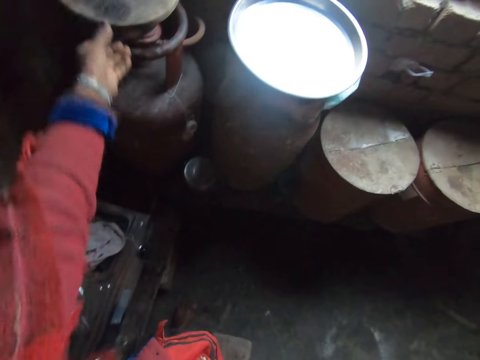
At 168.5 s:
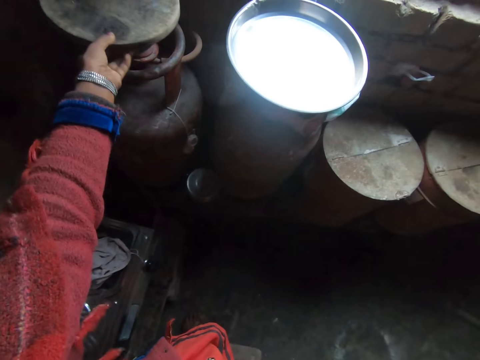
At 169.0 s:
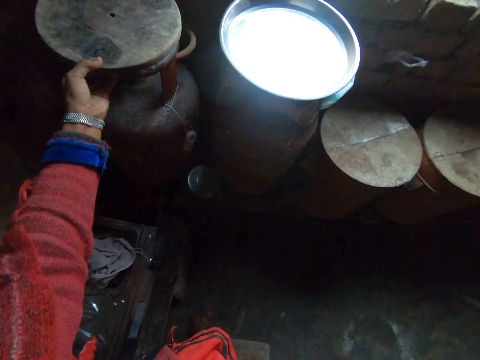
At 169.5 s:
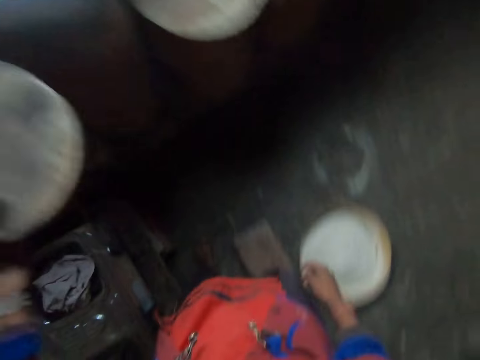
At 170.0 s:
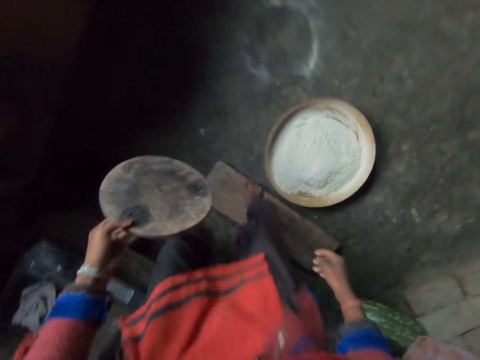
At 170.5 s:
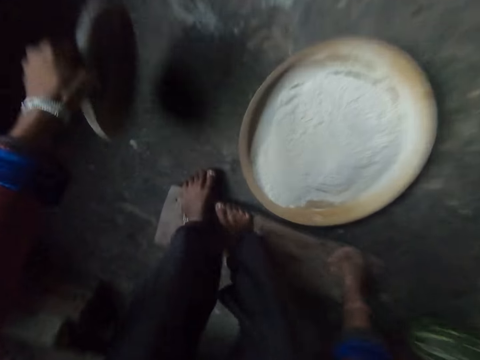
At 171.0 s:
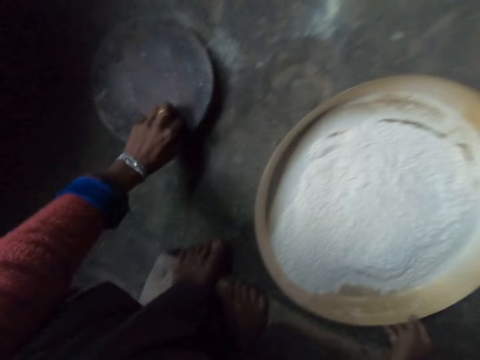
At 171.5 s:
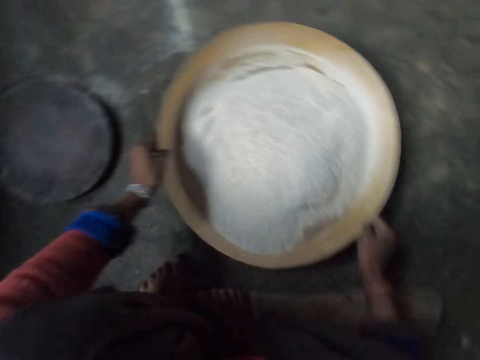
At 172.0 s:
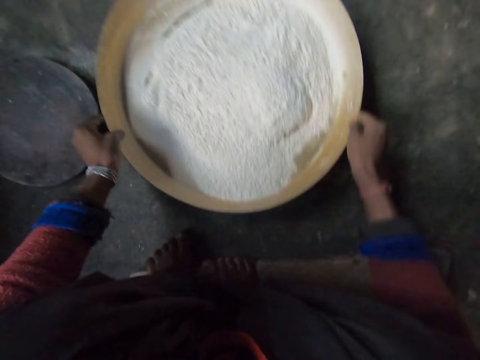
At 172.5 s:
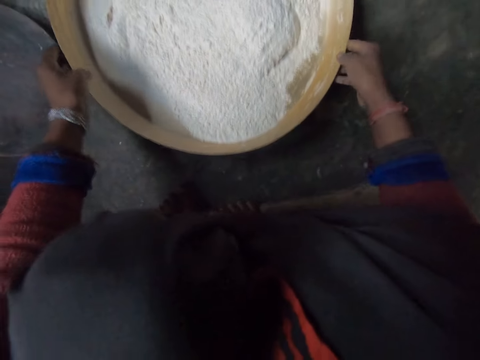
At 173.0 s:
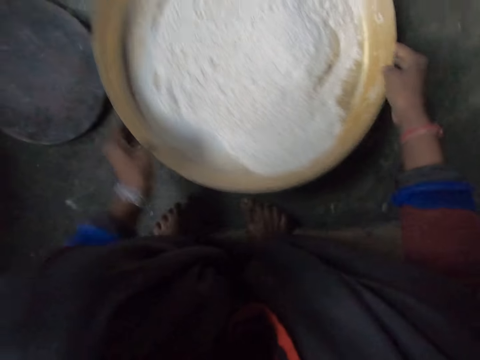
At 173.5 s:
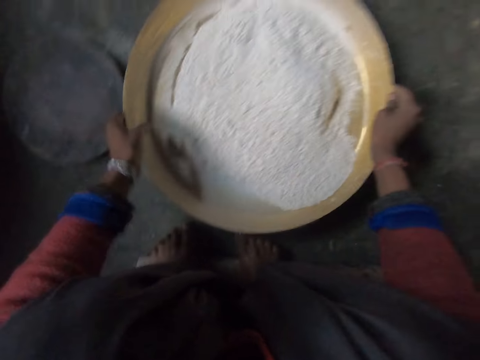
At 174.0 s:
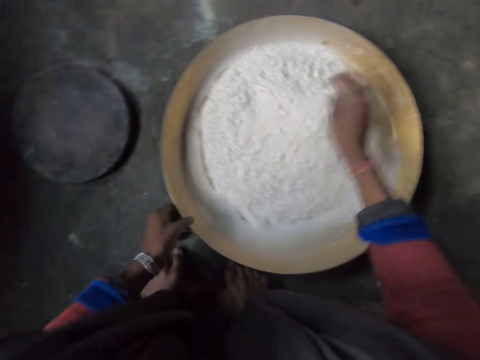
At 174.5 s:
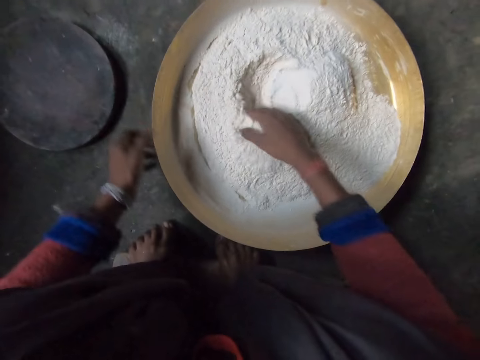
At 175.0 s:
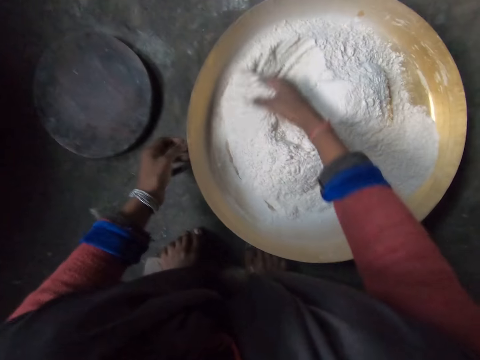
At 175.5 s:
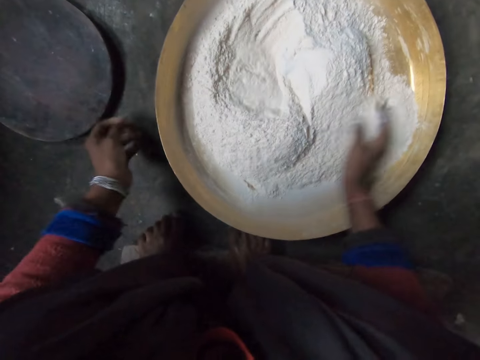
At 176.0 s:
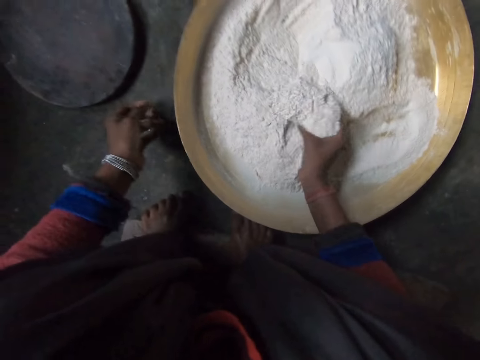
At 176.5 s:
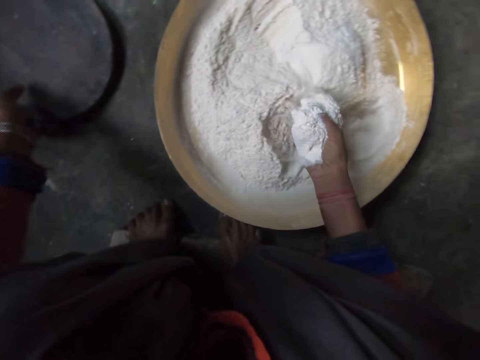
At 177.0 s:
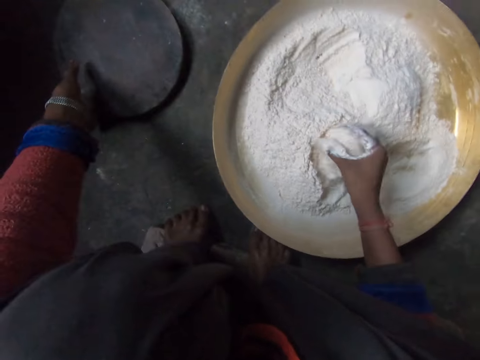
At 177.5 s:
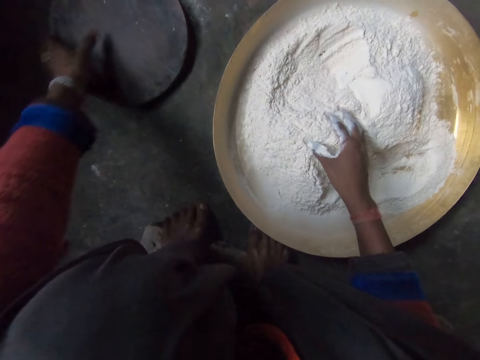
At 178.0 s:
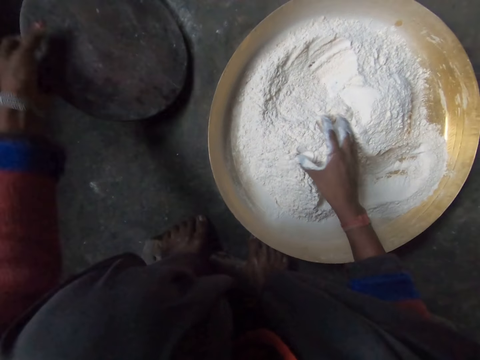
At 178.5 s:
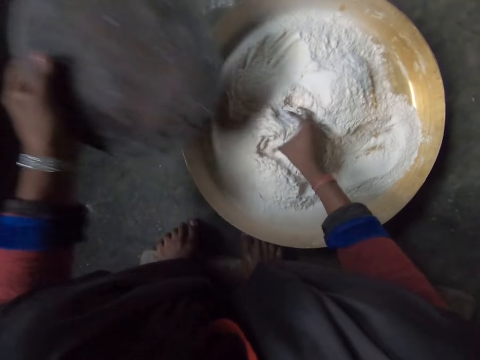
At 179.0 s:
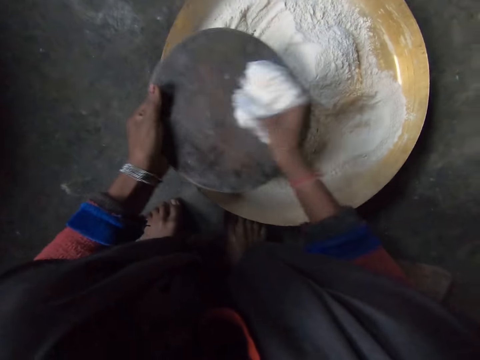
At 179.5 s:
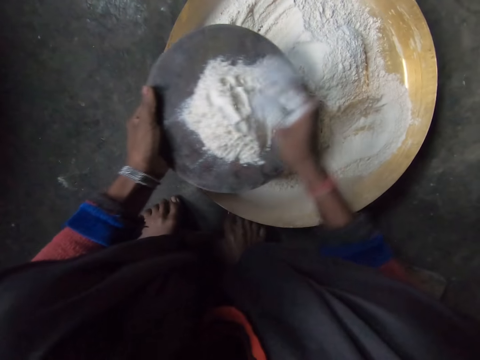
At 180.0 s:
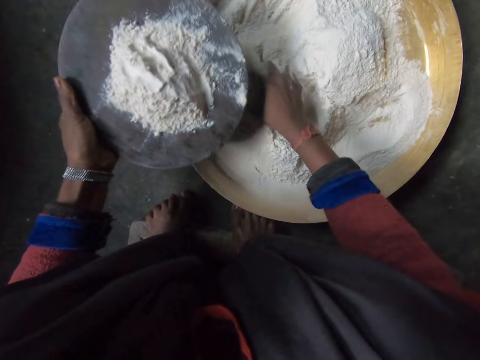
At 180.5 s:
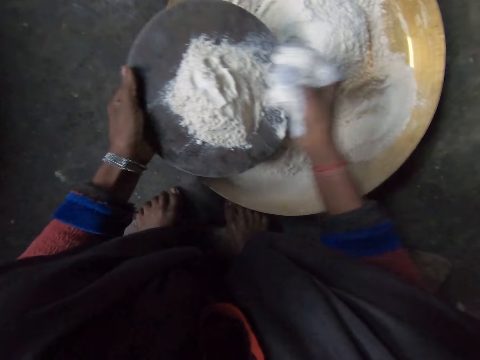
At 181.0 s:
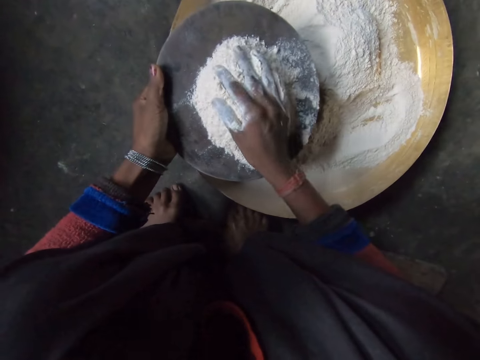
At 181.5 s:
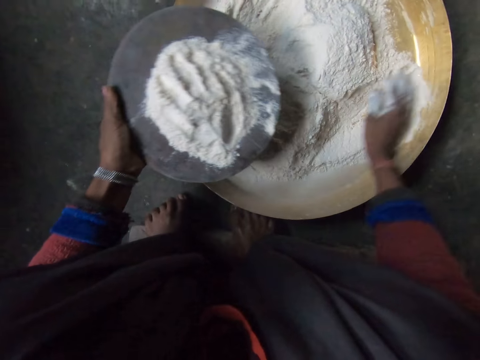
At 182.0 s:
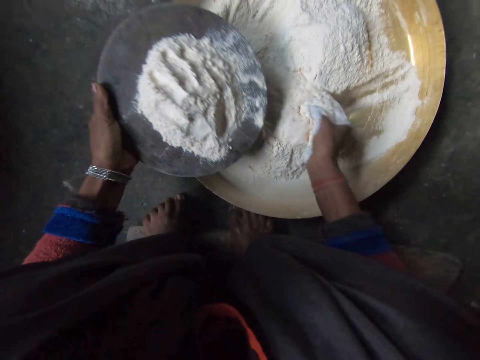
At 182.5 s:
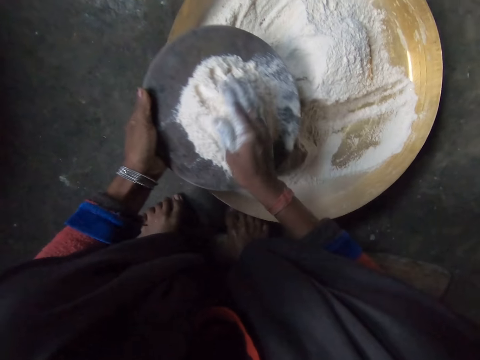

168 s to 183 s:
The camera wearer picks up a flat pan or piece of wood. They put the flat pan on the flour. They hold a bowl of flour and rotate the bowl of flour. They mix the flour and touch the flour. They pick up the piece of wood. They hold the flat pan and put flour on the flat pan.

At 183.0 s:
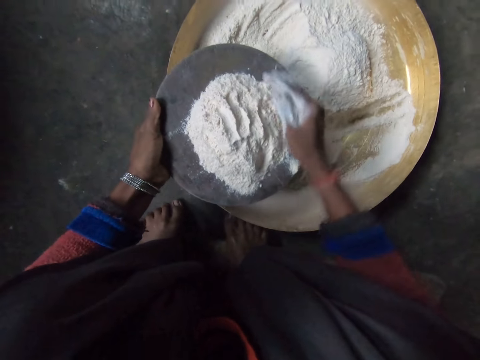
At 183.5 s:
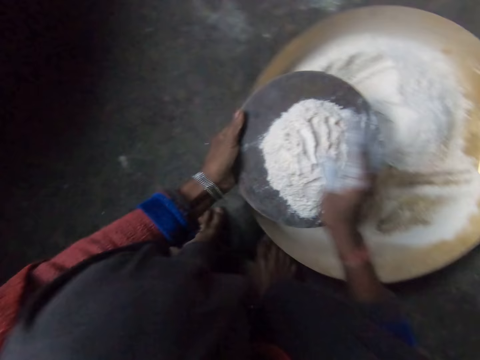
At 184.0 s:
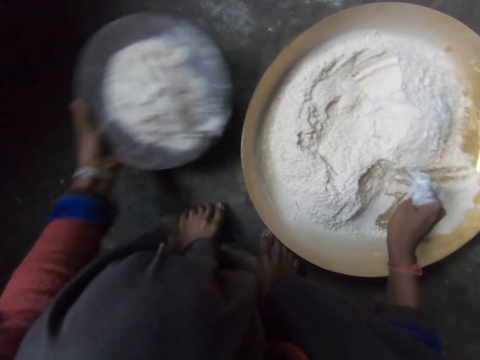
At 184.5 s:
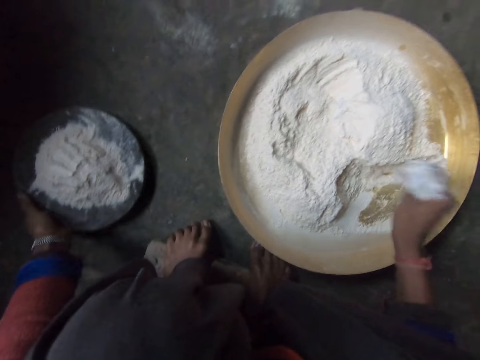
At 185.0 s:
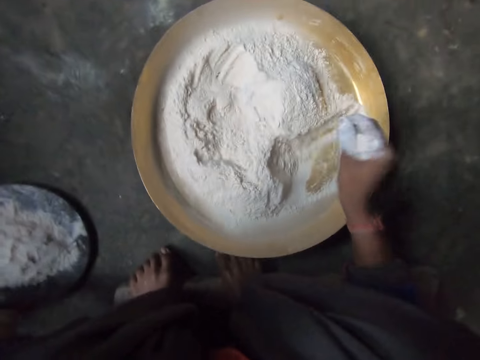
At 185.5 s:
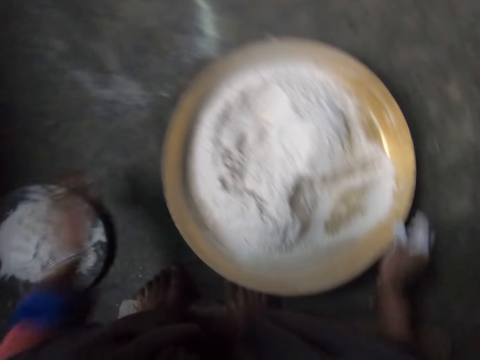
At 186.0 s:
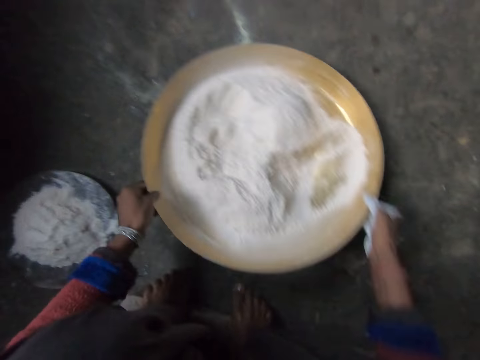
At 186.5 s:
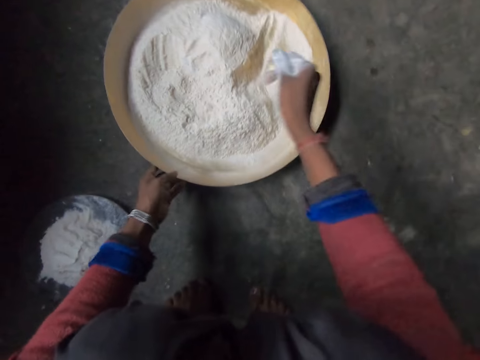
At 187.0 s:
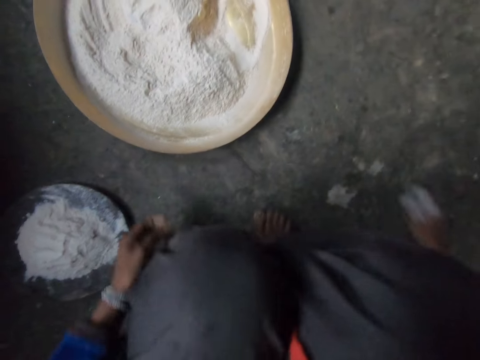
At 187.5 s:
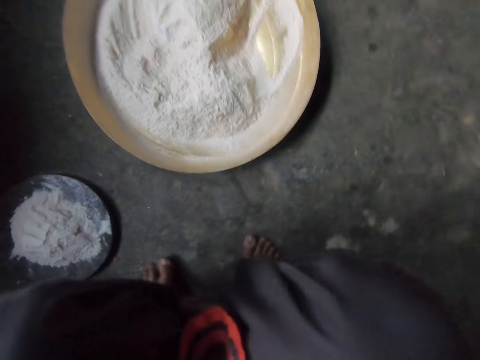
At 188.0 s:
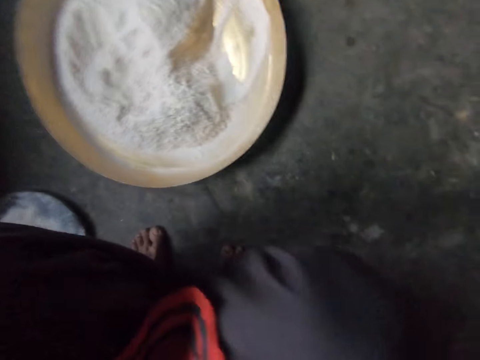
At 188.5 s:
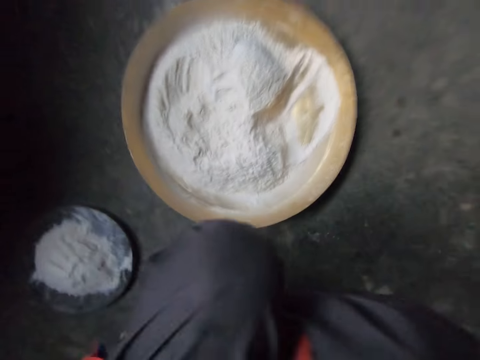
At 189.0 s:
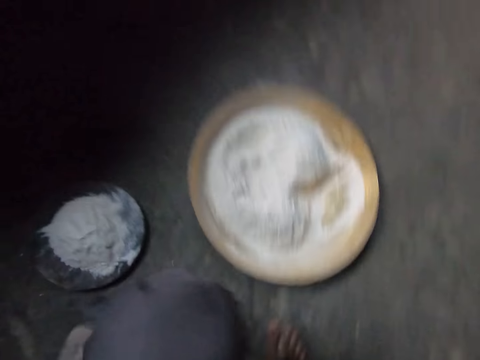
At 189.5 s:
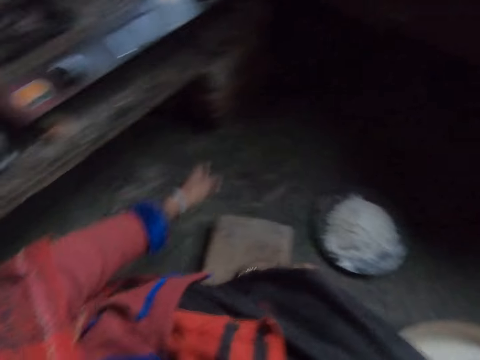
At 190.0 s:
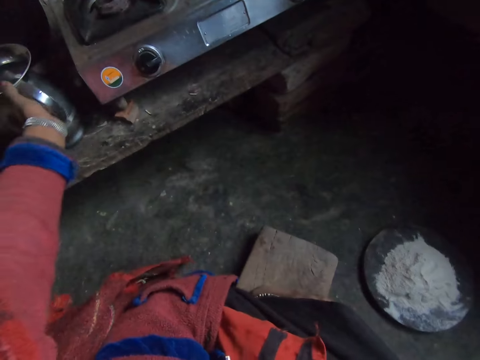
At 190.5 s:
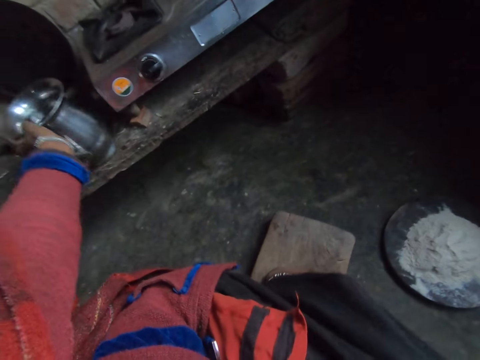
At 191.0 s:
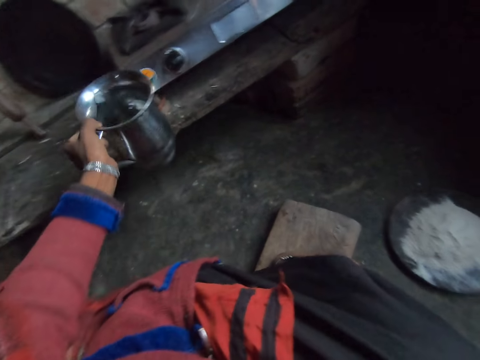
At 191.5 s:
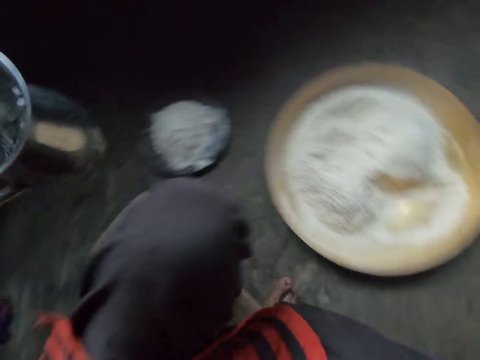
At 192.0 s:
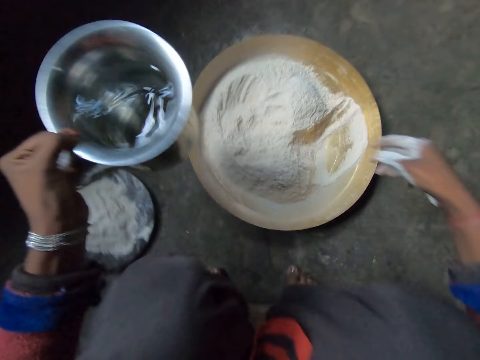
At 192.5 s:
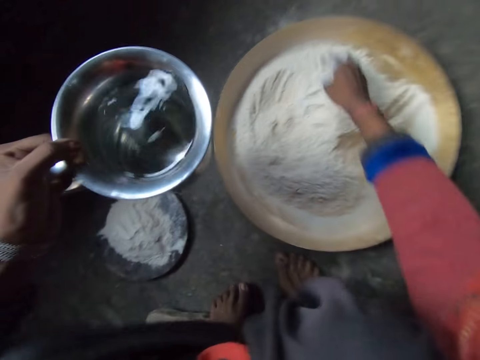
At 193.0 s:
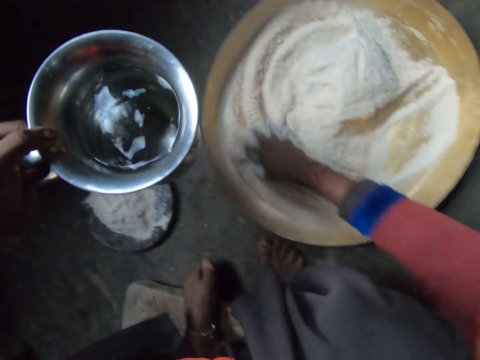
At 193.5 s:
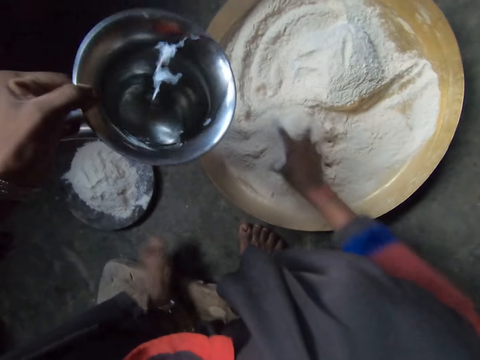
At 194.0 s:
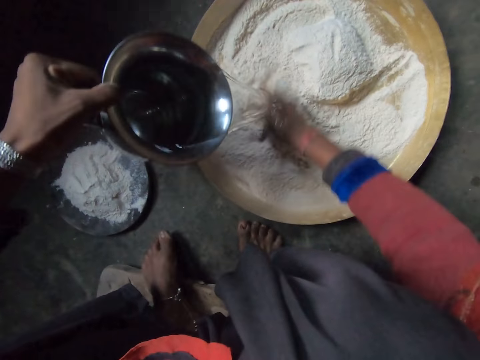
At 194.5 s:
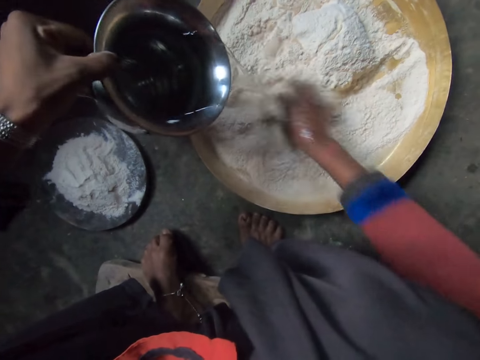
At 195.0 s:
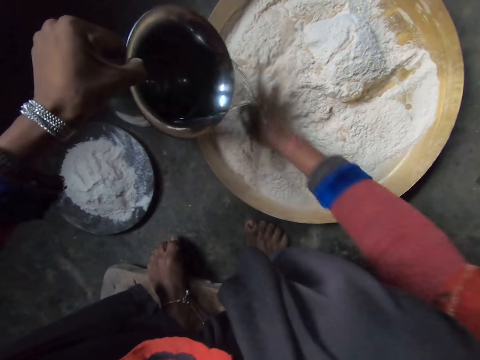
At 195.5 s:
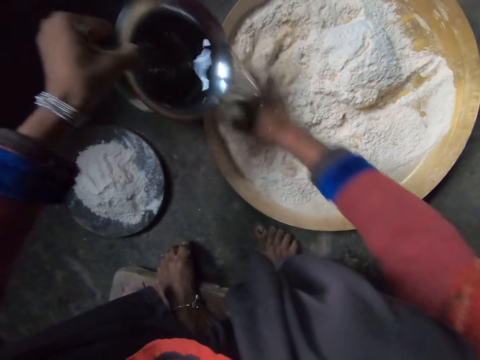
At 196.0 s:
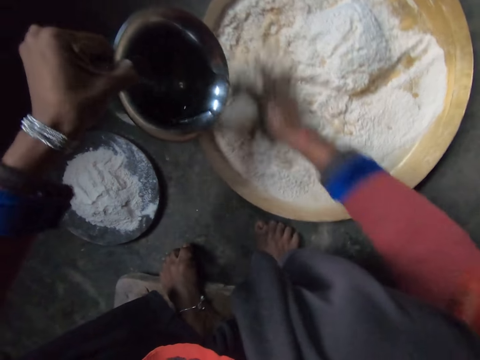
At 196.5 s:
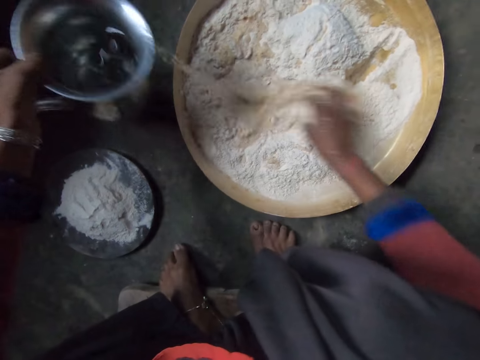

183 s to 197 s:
The camera wearer puts the piece of wood aside. They shake the hand and push the tray away. They hold a bowl of wheat flour. They move close to the flour on the tray. They take a stainless jug. They touch the wheat flour. They pour water on the wheat flour and mix the flour with water.
